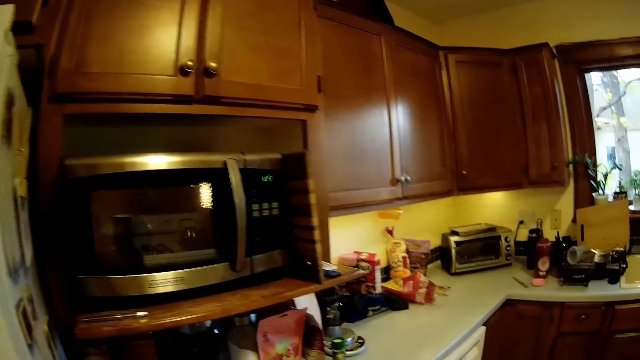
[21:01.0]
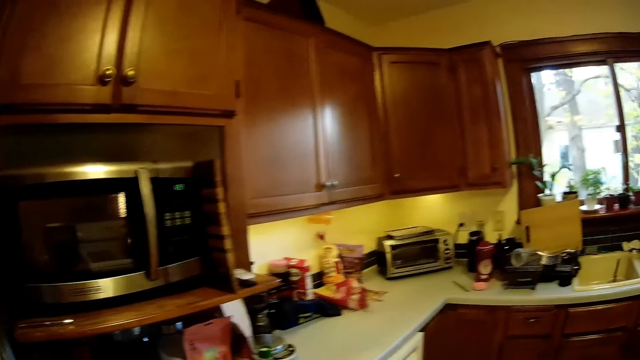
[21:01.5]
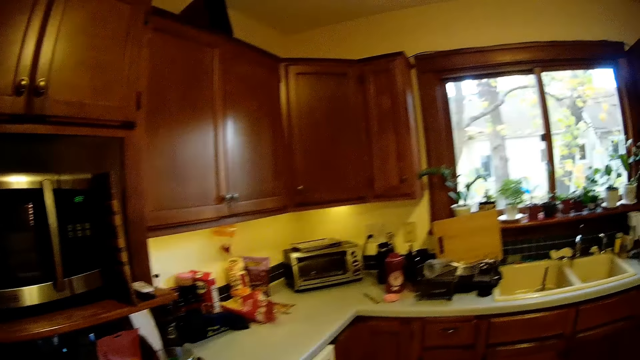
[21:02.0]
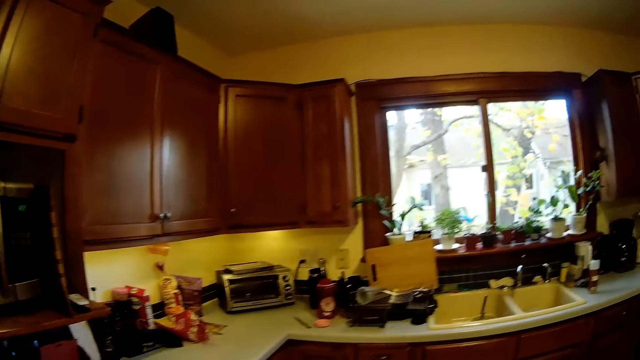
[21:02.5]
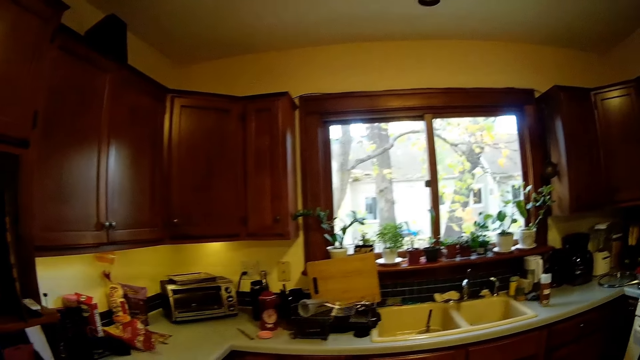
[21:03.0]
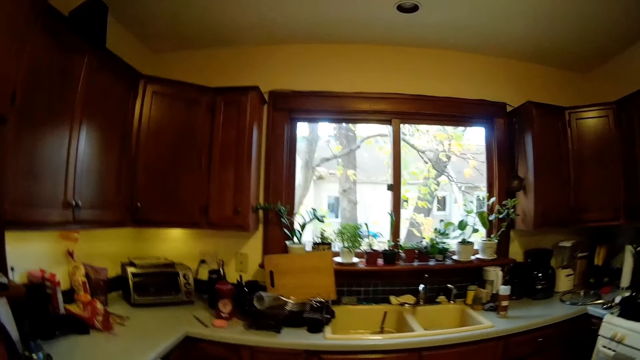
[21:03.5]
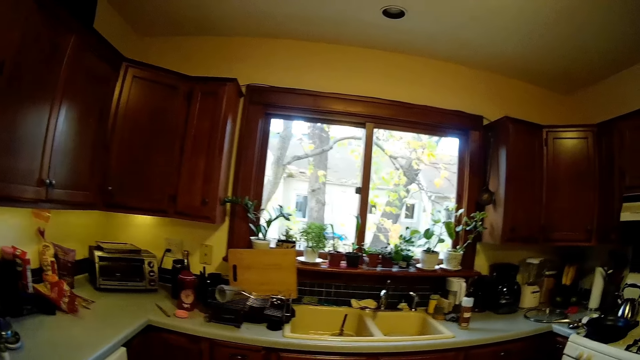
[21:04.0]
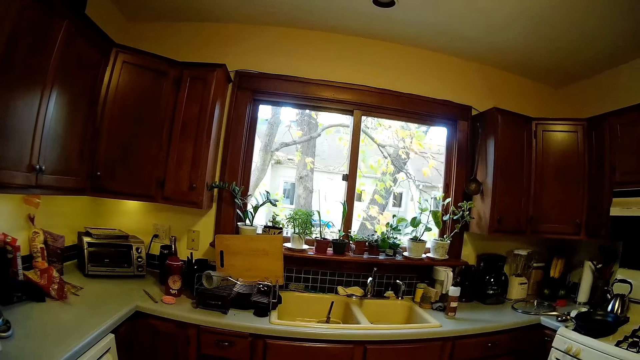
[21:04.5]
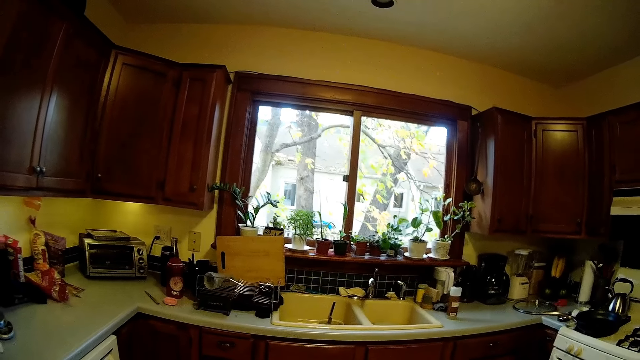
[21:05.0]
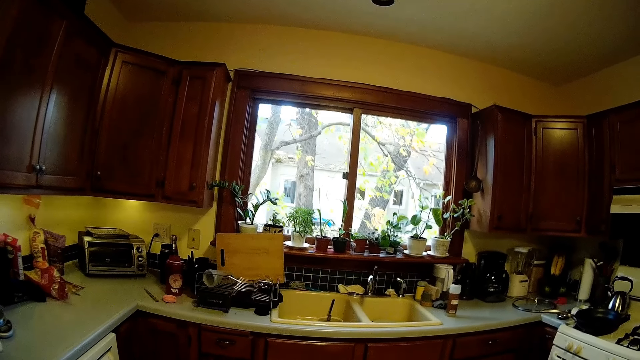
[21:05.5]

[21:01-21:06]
The camera wearer stands in the kitchen and stares round in the kitchen.
